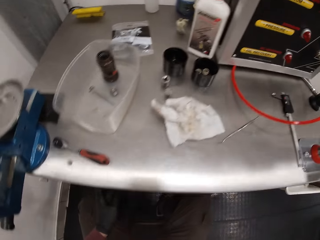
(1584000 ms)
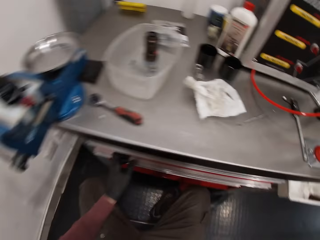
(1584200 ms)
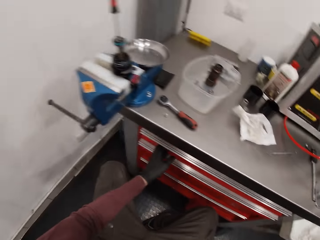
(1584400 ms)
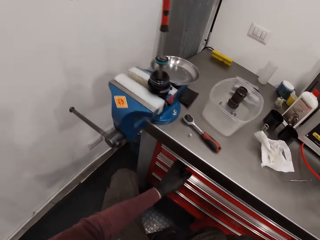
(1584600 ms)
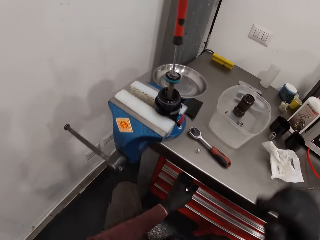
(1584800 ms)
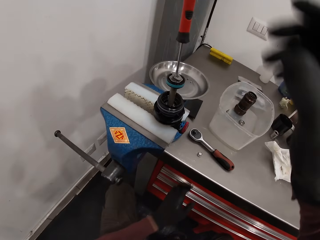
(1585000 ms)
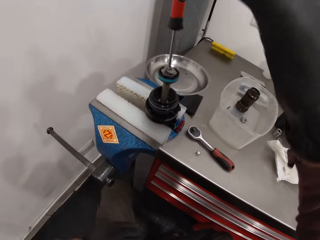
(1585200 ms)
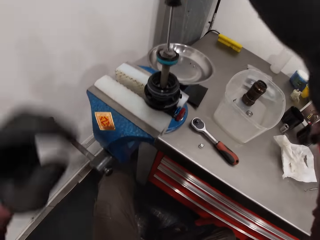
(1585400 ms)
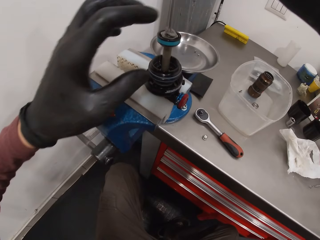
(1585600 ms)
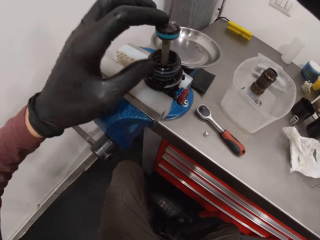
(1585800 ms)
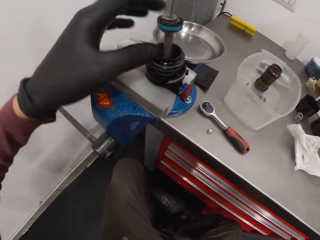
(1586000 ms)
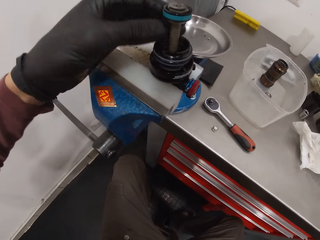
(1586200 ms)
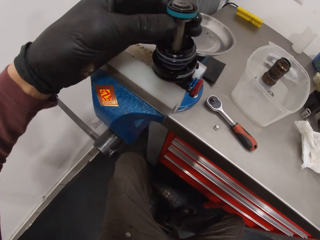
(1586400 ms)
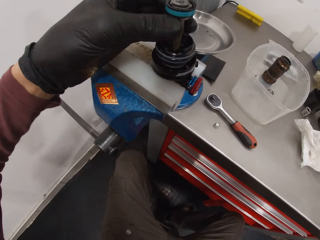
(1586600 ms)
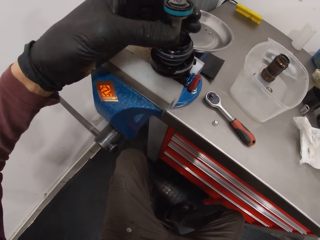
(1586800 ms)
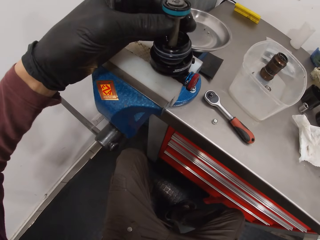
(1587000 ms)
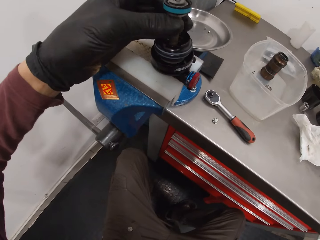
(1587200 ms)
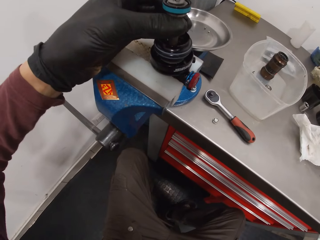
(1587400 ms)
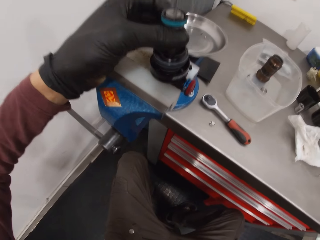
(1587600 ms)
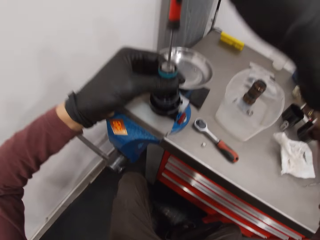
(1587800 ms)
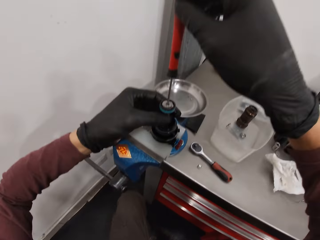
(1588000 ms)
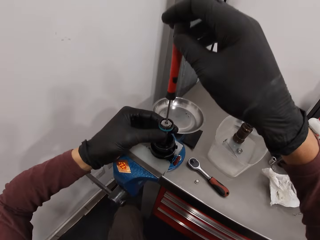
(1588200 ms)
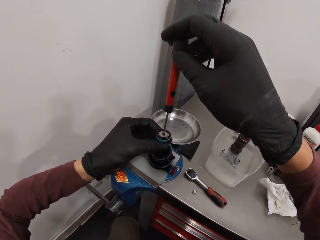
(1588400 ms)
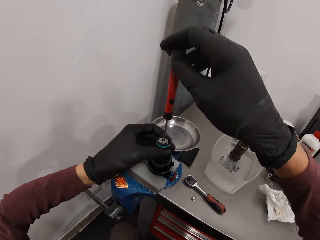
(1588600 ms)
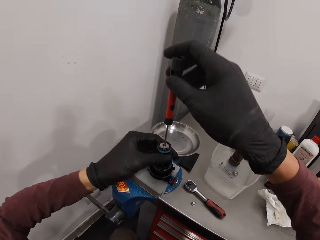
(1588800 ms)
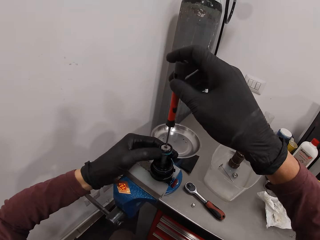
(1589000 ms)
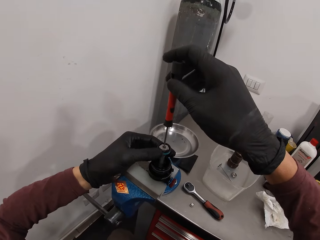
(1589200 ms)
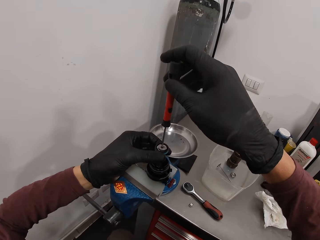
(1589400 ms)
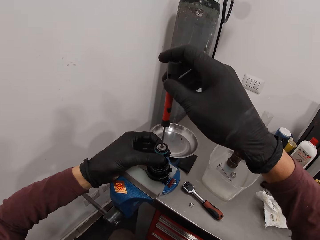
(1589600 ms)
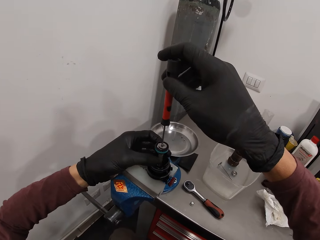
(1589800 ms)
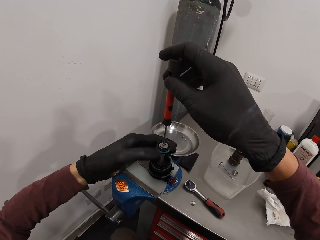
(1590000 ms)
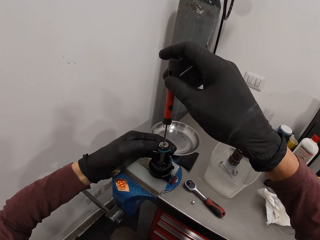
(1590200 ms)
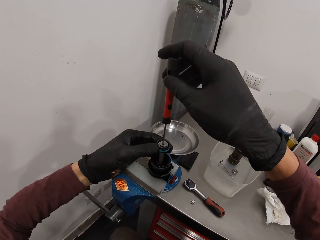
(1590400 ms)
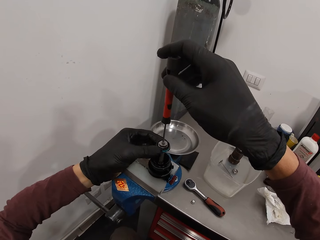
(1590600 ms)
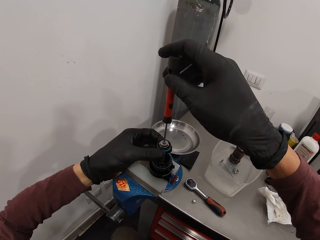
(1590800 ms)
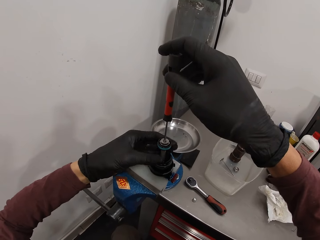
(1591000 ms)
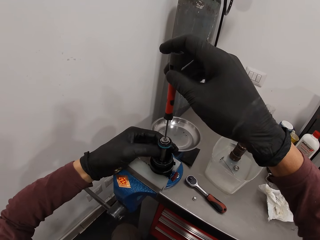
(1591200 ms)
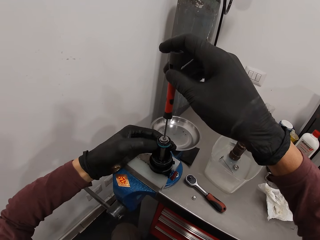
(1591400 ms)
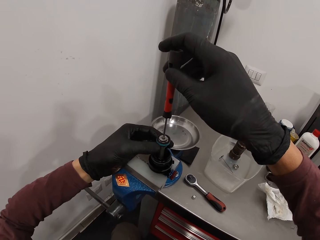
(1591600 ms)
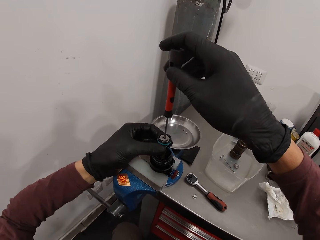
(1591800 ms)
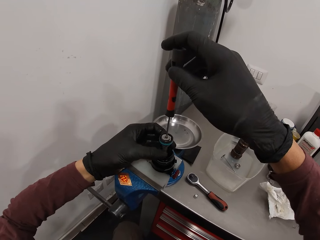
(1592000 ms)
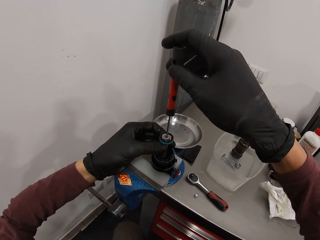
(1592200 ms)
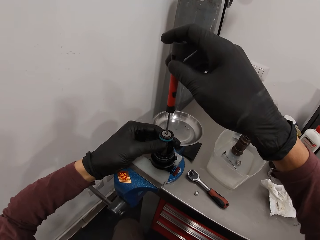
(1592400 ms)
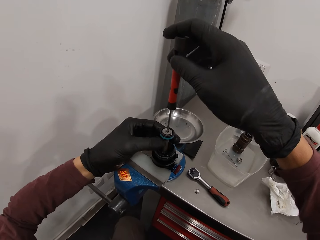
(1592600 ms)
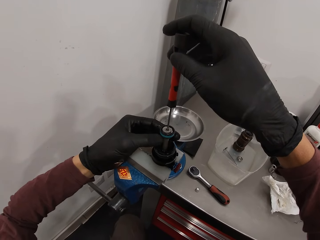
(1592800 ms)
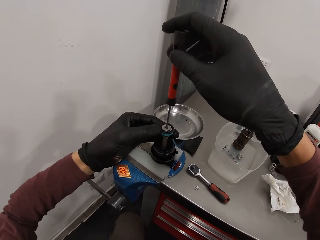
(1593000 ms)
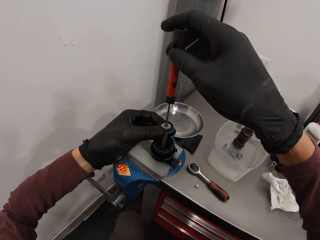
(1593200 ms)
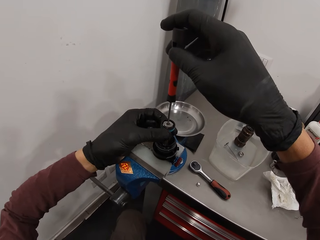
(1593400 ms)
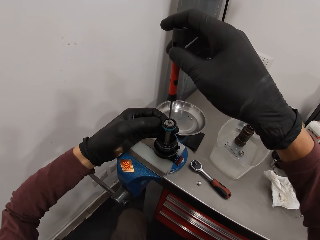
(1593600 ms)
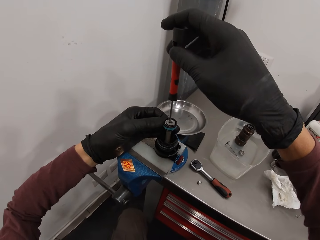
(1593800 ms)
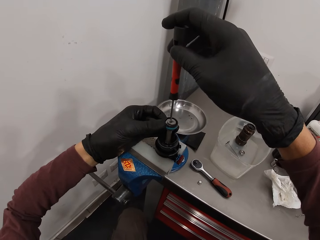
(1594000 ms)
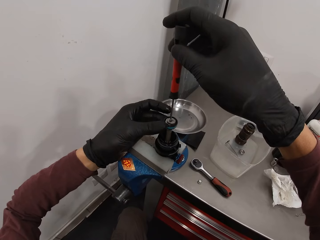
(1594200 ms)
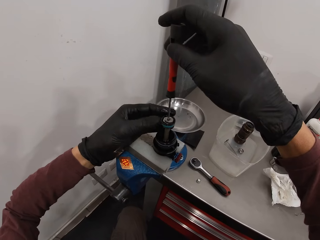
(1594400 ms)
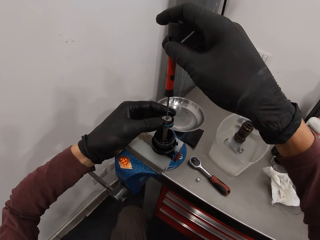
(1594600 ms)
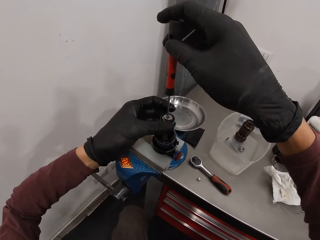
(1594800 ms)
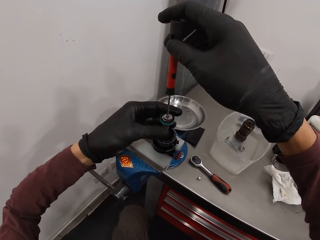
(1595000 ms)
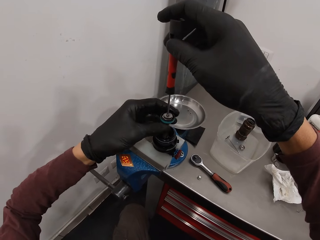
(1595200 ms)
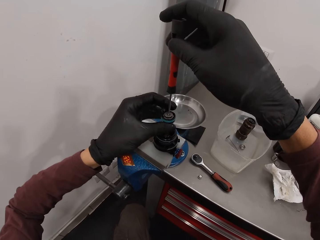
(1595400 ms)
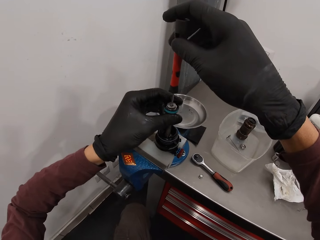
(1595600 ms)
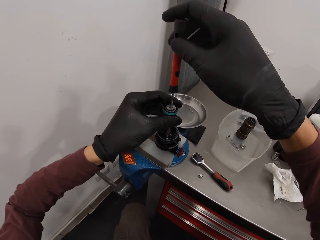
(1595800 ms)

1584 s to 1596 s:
The camera wearer sits on the stool. He holds the machine part with his right hand. He touches a part of the machine with his left hand. He moves both hands. He unscrews a part of the machine with his left hand.

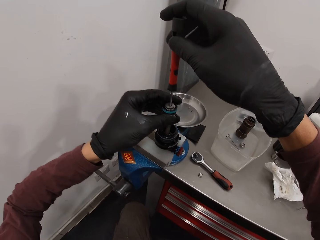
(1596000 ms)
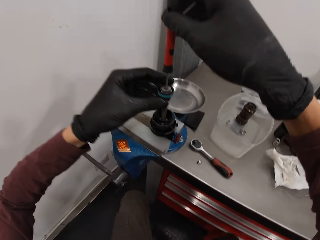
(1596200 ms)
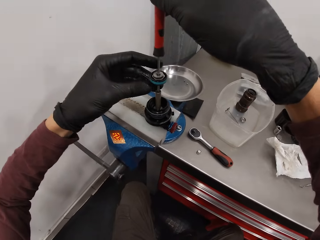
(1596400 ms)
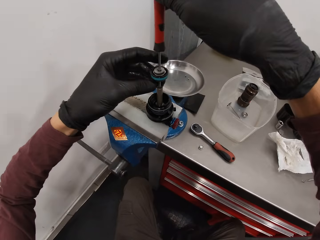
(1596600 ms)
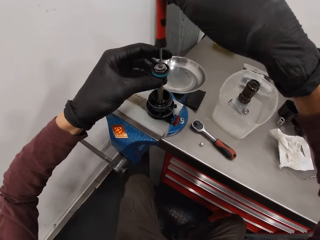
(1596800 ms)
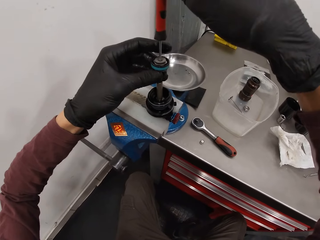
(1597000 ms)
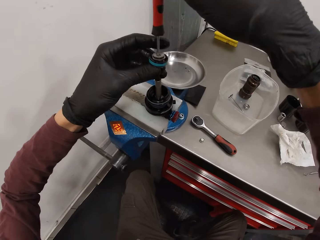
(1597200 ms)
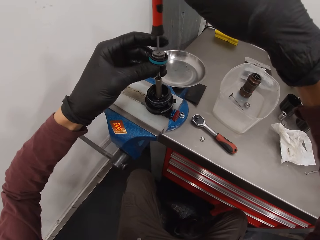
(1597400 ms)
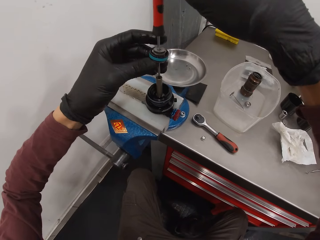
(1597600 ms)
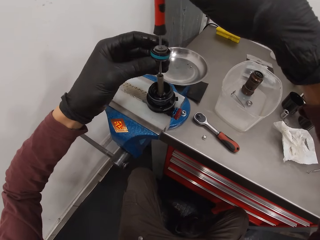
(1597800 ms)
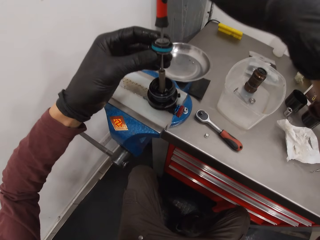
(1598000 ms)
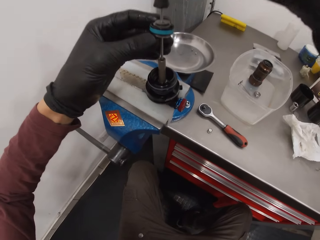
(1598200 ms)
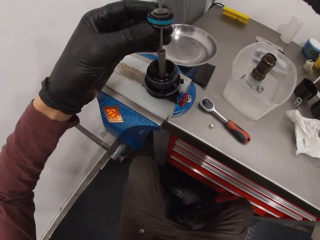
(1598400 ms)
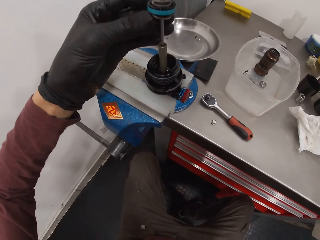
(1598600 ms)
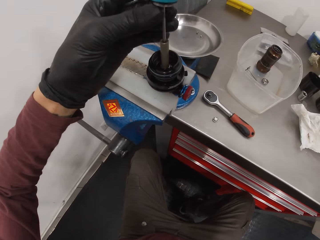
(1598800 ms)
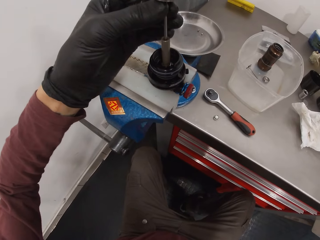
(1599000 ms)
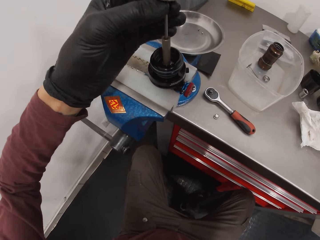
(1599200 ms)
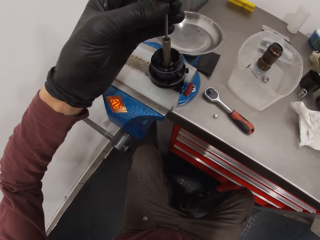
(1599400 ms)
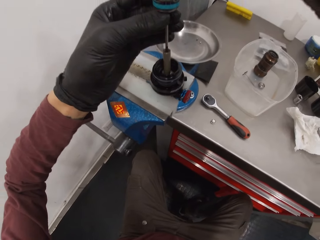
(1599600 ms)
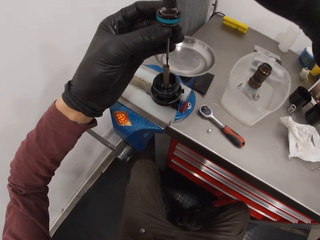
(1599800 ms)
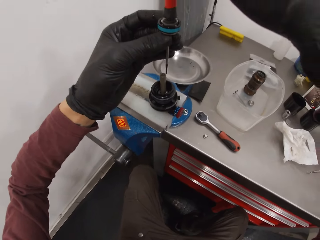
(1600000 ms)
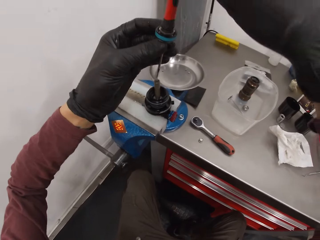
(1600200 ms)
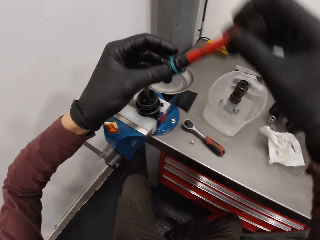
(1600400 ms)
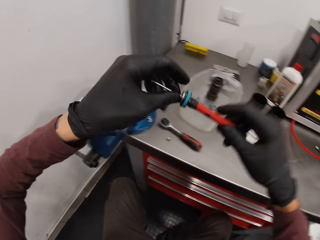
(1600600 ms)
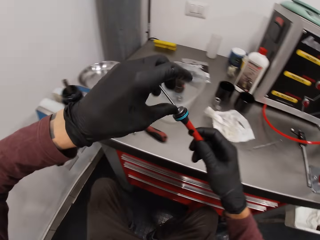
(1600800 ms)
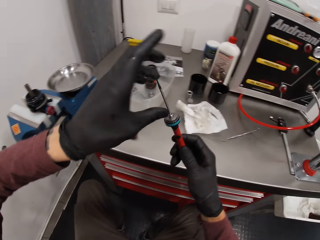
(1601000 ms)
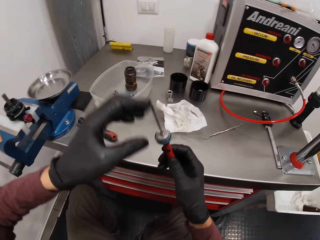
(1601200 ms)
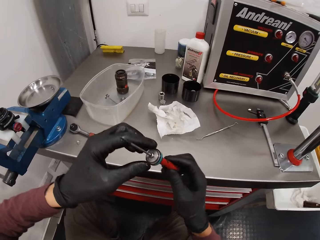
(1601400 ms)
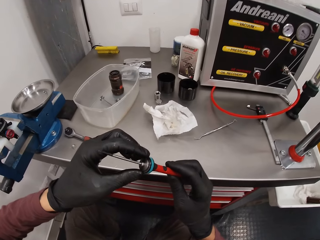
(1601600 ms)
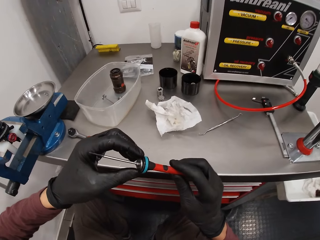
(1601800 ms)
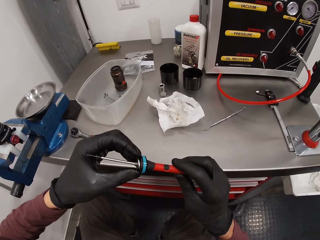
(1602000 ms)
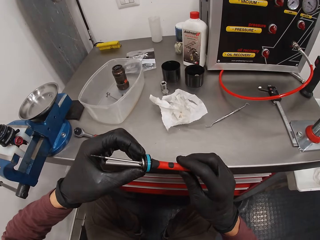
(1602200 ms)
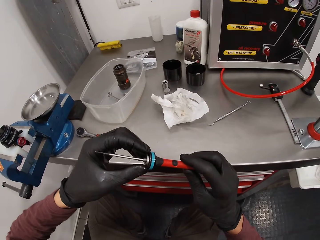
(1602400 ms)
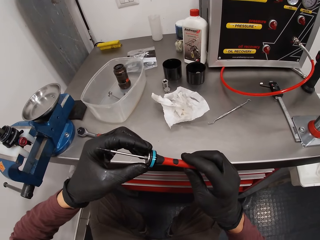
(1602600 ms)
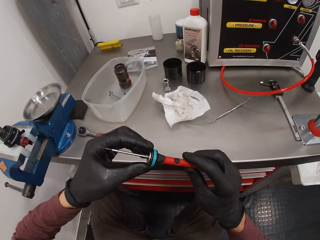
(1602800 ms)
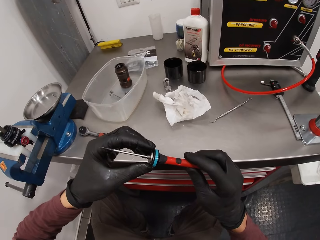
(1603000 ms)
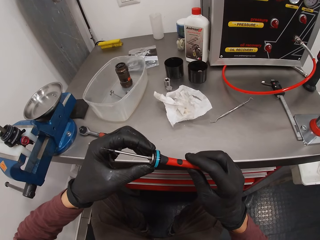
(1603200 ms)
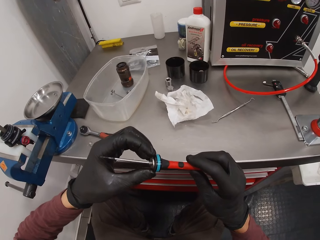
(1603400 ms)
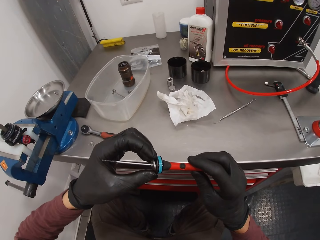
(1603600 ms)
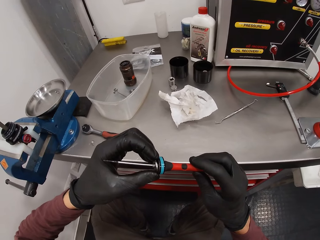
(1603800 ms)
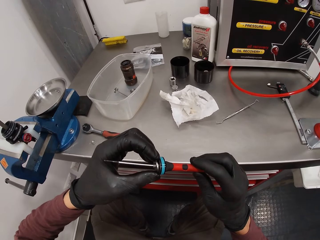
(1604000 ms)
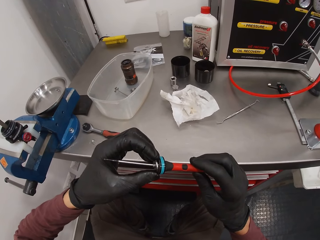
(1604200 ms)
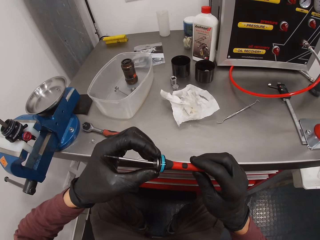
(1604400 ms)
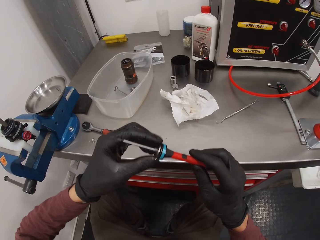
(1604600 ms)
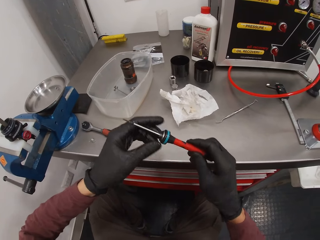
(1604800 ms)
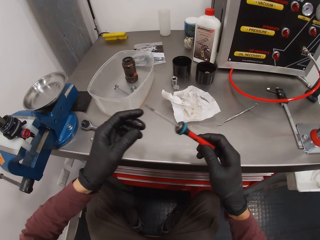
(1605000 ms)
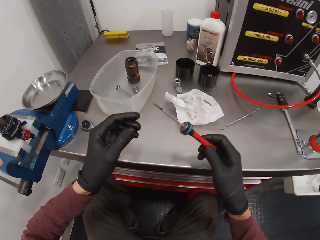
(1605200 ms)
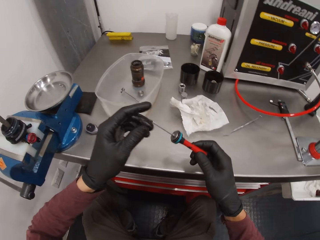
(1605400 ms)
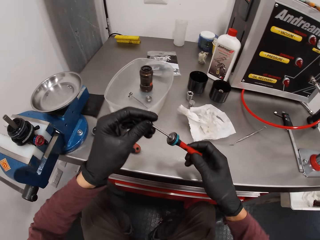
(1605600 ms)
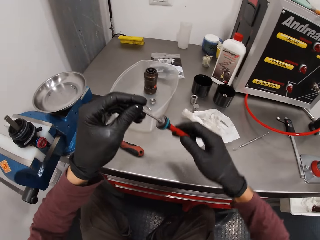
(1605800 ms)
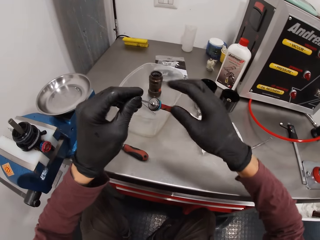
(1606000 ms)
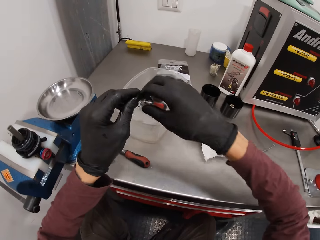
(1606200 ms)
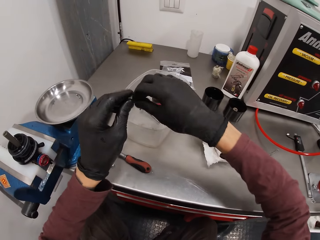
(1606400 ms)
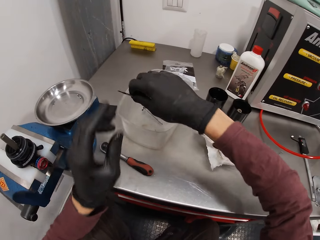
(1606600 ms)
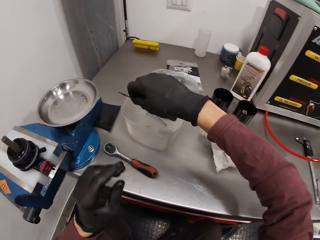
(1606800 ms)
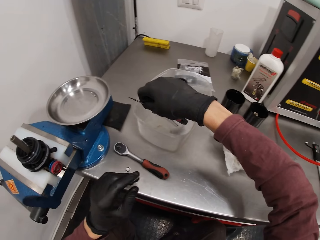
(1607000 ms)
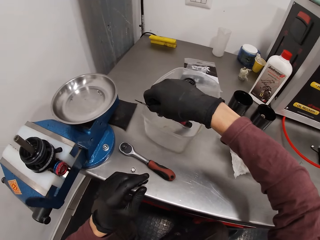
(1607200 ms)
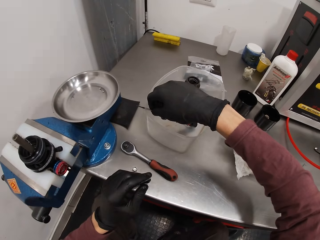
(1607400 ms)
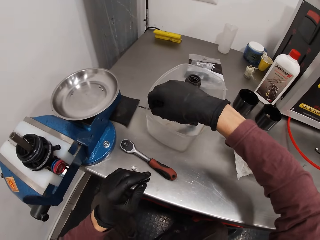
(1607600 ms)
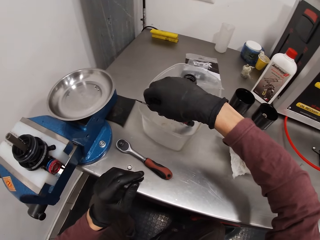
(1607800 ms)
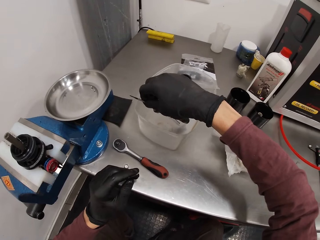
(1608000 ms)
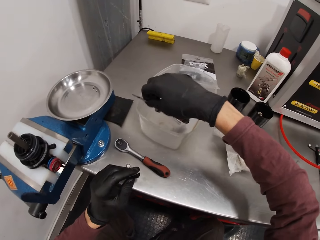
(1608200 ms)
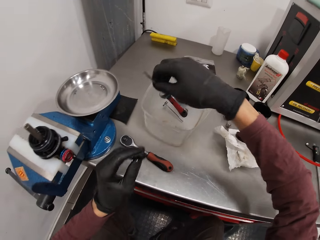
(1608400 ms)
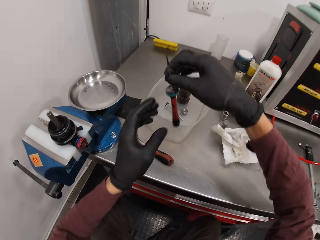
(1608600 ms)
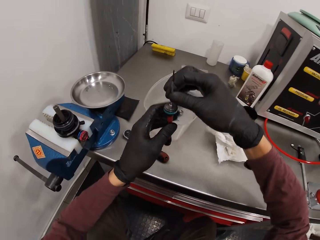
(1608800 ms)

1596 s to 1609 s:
The camera wearer removes the second part of the machine with both hands. He lifts the screwdriver and moves the screwdriver. He turns the second part of the machine with both hands. He looks at the screwdriver. He rolls a bolt on the screwdriver with his left hand. He moves both hands. He holds the screwdriver with his left hand. He lifts the screwdriver. He holds the screwdriver with his right hand. He lowers the screwdriver into the bowl on the workstation with his right hand. He raises the screwdriver from the bowl with his right hand.
